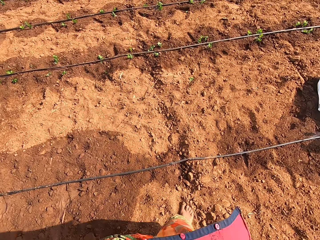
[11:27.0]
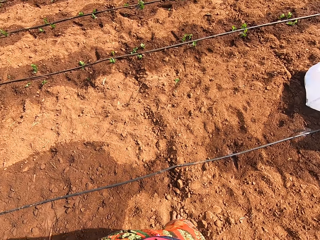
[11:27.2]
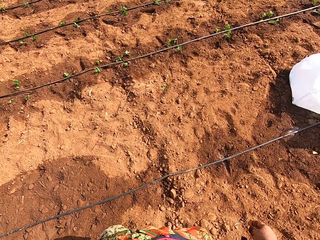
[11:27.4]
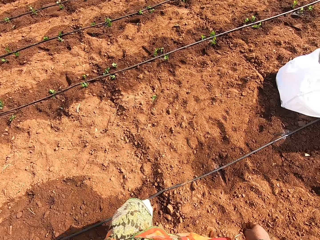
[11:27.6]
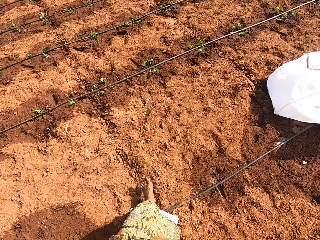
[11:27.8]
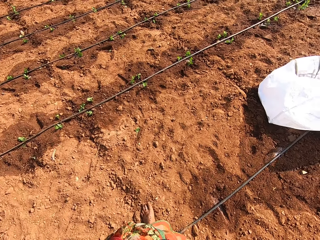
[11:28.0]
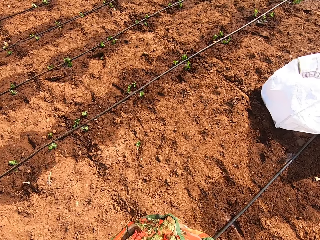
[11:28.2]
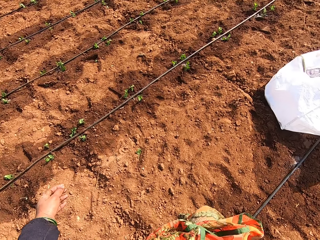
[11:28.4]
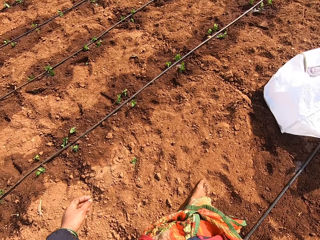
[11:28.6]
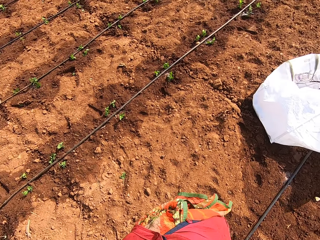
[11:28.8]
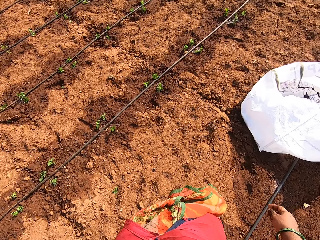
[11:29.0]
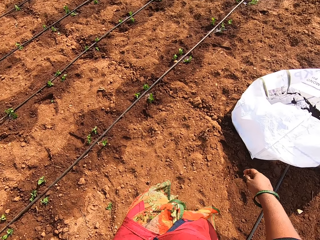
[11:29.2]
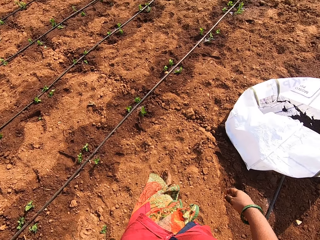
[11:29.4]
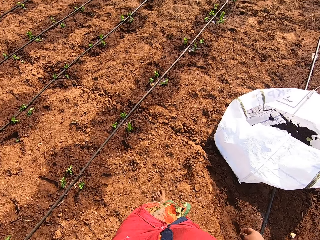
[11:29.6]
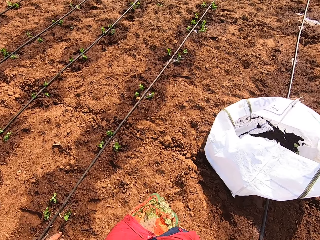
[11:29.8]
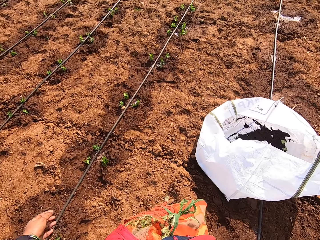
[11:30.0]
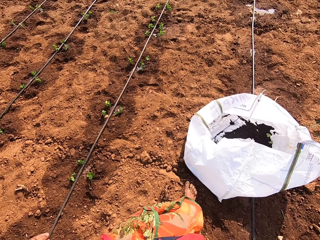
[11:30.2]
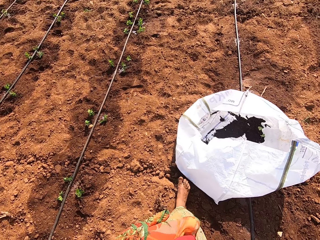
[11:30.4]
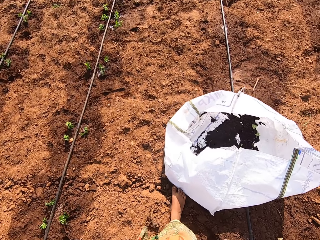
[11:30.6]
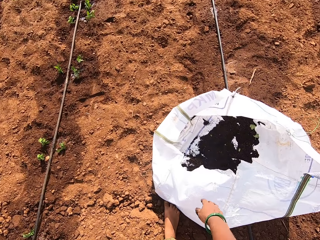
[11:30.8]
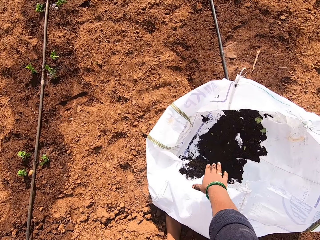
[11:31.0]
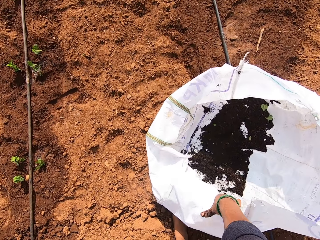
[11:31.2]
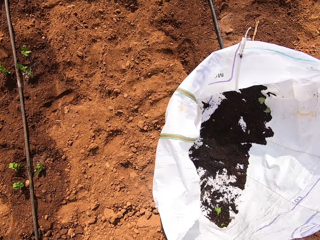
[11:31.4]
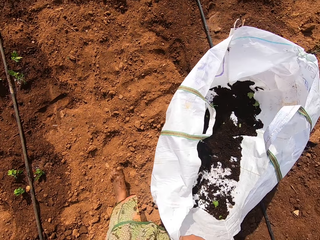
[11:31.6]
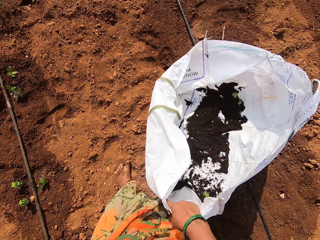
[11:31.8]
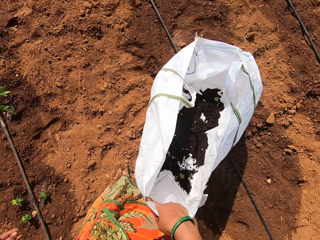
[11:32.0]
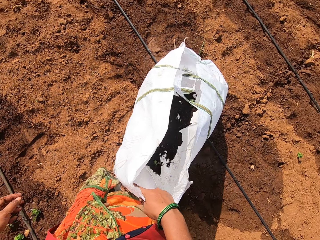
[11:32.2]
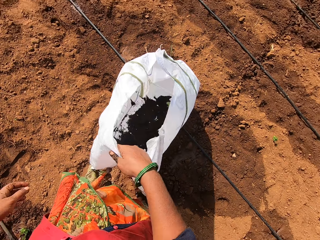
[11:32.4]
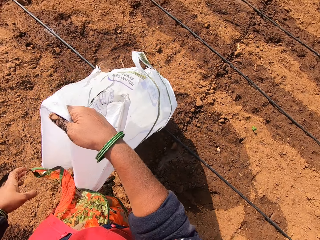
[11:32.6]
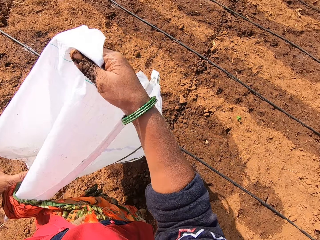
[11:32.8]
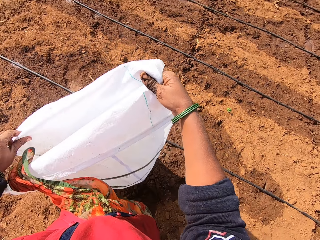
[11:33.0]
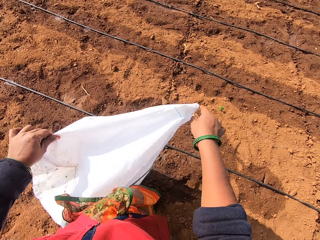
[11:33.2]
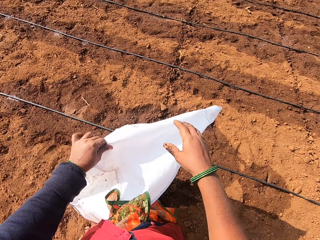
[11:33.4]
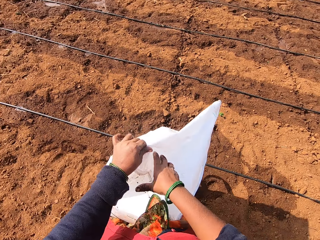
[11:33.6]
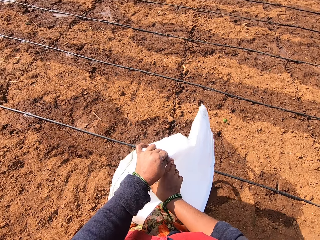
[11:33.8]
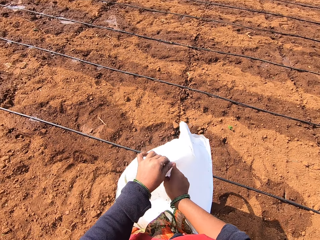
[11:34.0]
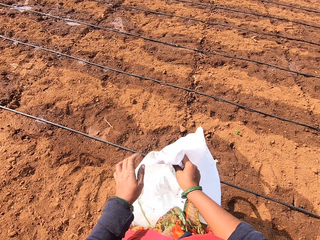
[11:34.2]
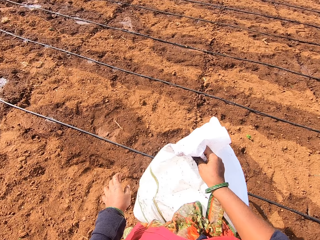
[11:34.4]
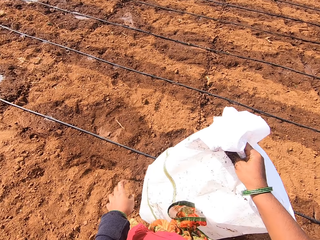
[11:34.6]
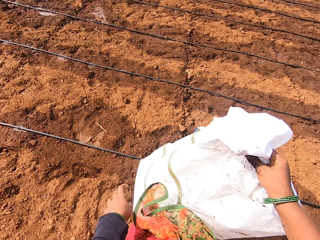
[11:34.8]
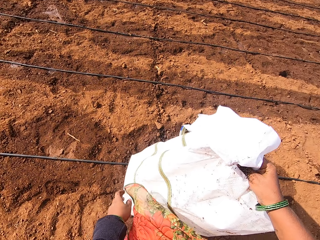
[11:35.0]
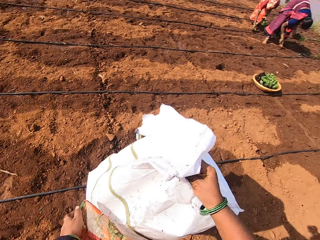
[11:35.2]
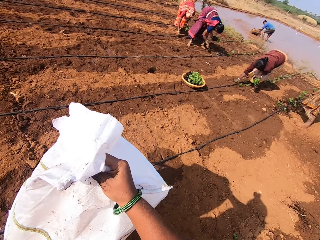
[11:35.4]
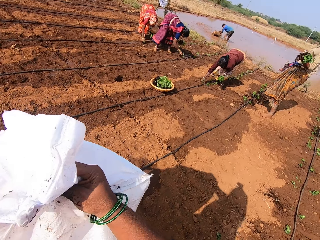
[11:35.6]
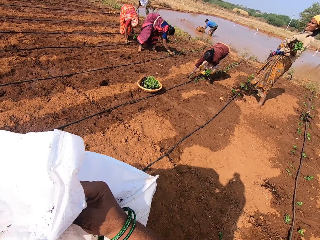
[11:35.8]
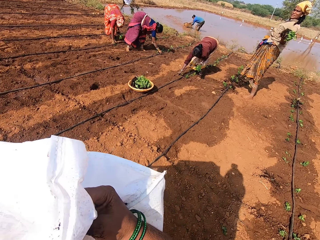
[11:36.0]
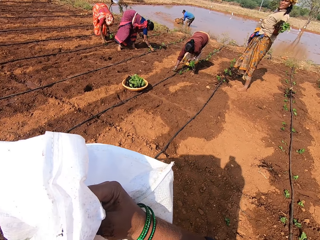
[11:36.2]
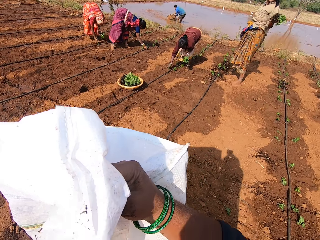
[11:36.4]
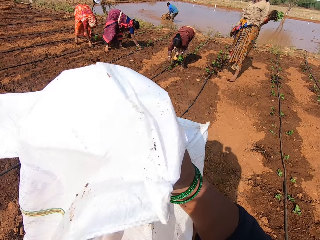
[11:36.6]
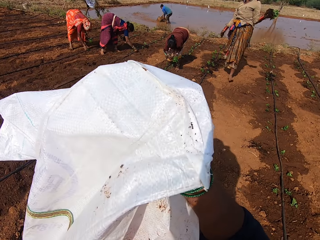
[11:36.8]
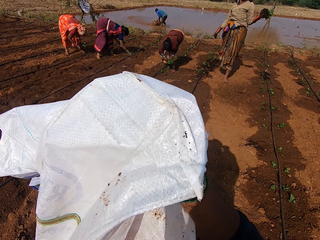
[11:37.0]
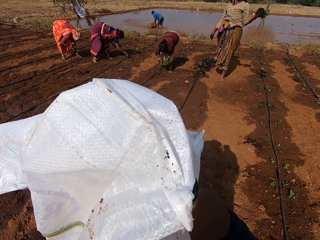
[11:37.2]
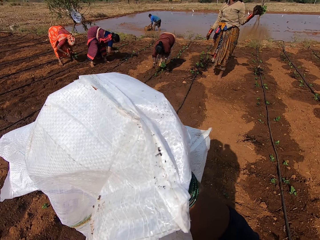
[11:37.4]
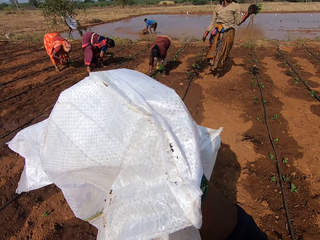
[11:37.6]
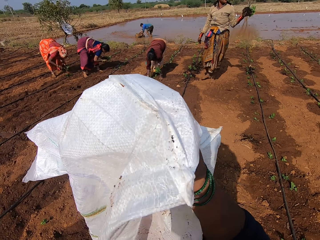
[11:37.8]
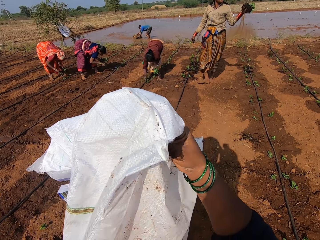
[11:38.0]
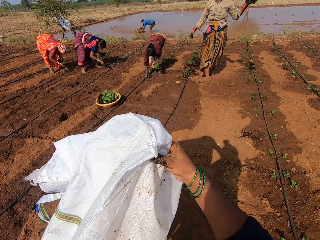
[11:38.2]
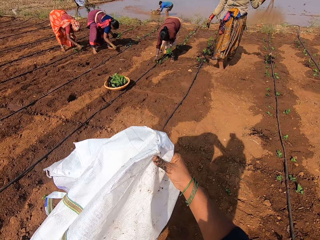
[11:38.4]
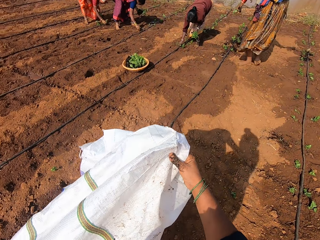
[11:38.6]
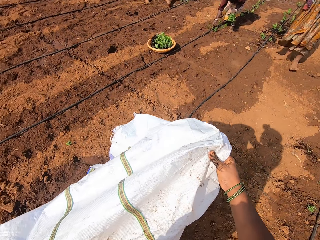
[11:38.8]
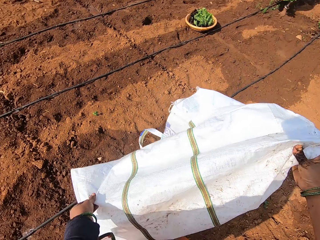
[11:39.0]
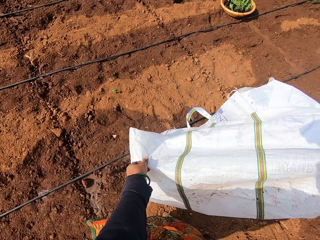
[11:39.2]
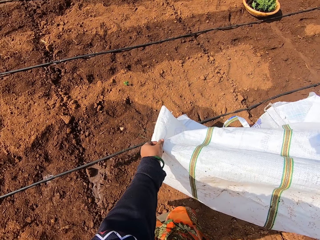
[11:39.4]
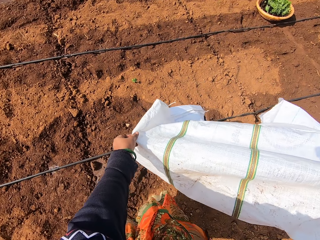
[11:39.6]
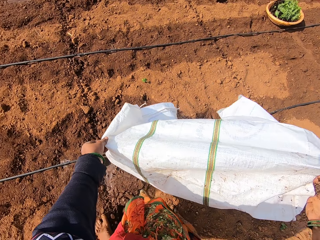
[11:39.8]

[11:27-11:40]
The camera wearer turns around and walks around. They bend, open a bag, and pick up the sack bag. They pour sand from the sack bag. They look around.

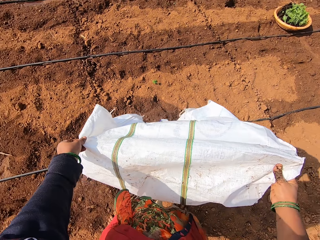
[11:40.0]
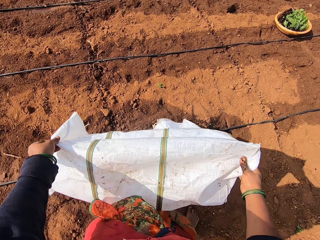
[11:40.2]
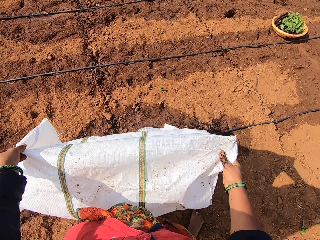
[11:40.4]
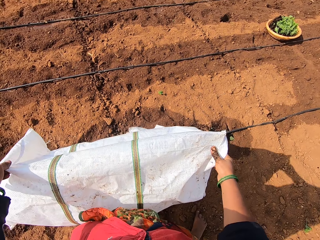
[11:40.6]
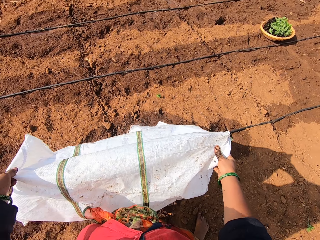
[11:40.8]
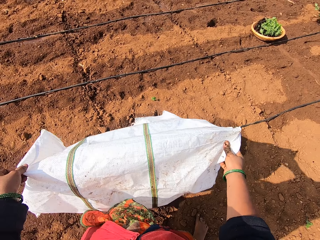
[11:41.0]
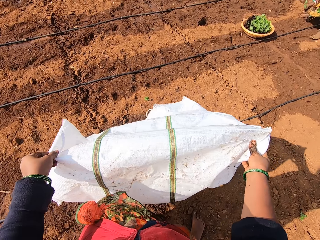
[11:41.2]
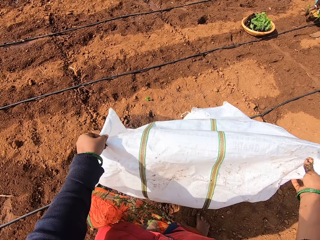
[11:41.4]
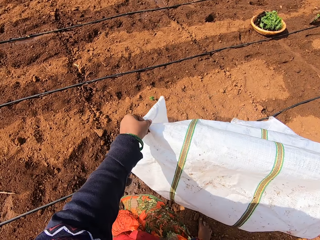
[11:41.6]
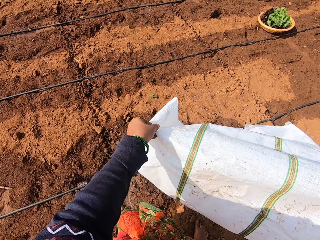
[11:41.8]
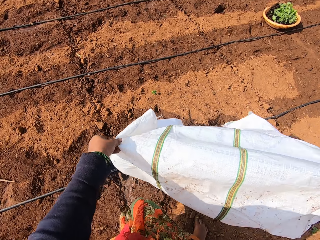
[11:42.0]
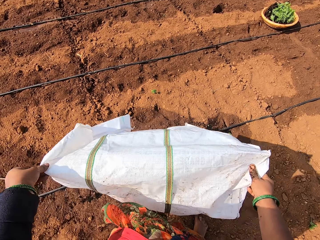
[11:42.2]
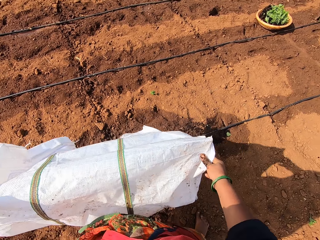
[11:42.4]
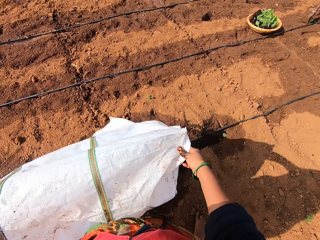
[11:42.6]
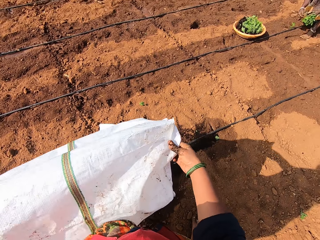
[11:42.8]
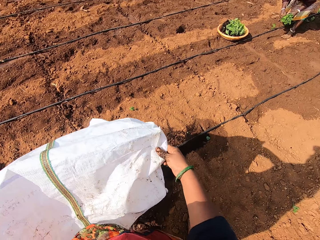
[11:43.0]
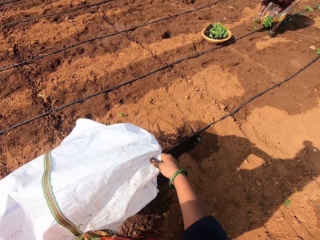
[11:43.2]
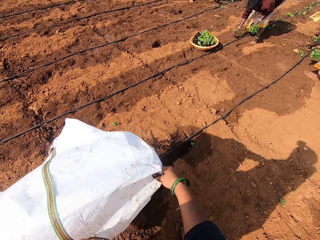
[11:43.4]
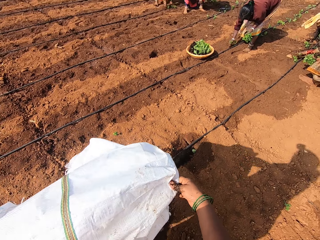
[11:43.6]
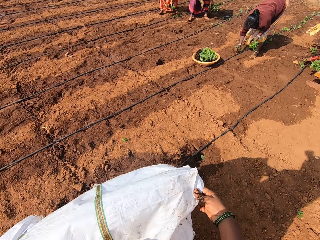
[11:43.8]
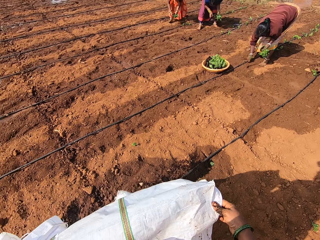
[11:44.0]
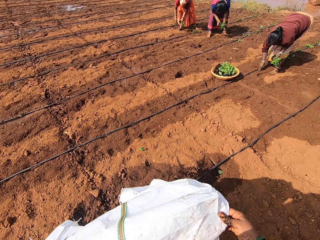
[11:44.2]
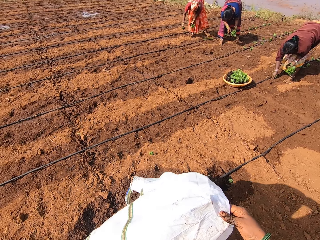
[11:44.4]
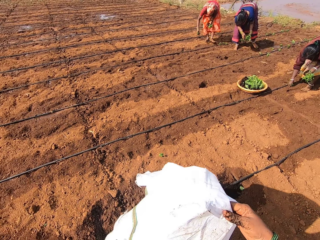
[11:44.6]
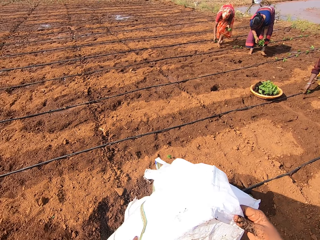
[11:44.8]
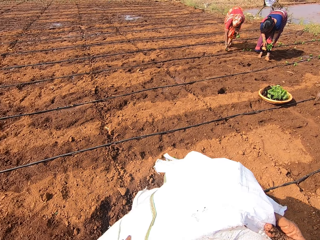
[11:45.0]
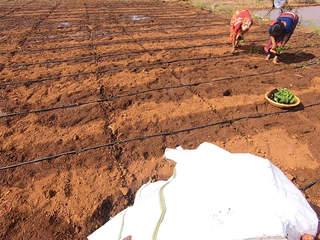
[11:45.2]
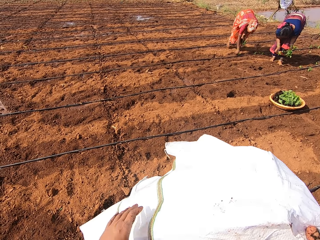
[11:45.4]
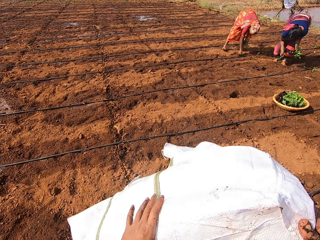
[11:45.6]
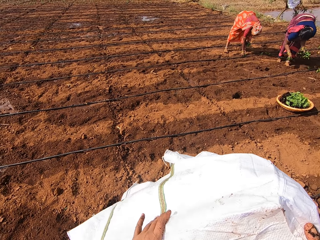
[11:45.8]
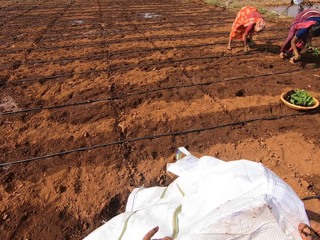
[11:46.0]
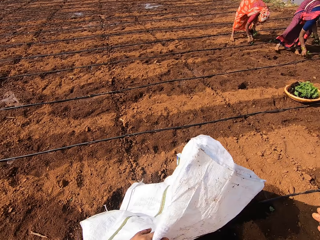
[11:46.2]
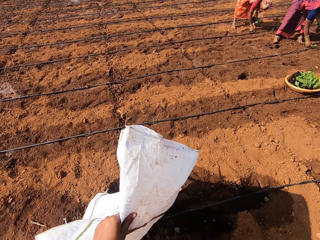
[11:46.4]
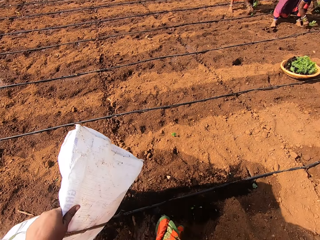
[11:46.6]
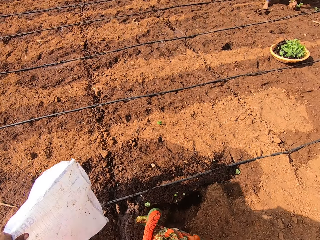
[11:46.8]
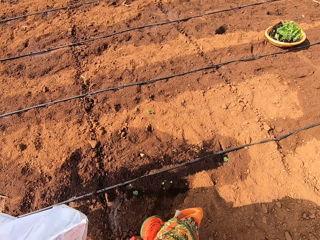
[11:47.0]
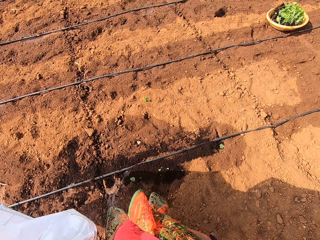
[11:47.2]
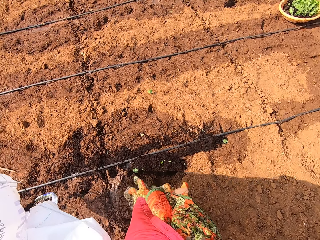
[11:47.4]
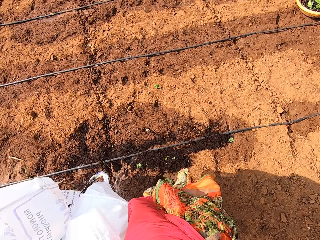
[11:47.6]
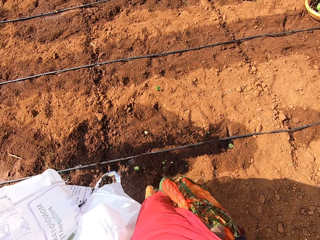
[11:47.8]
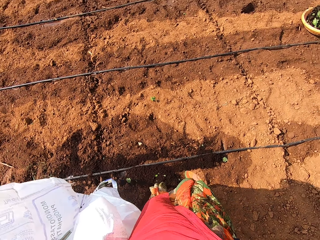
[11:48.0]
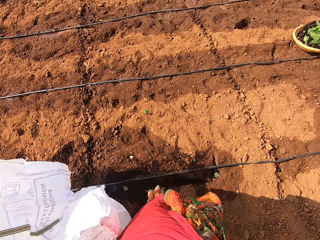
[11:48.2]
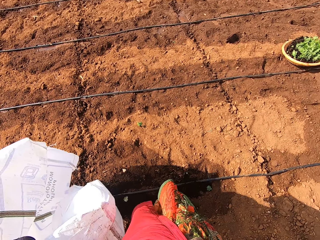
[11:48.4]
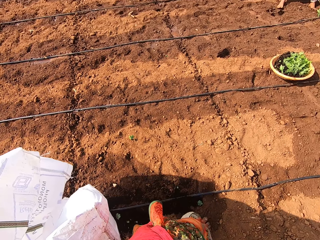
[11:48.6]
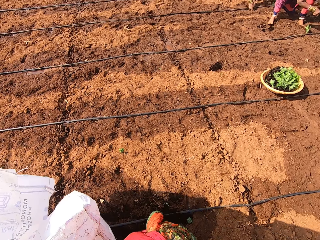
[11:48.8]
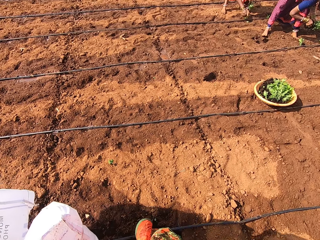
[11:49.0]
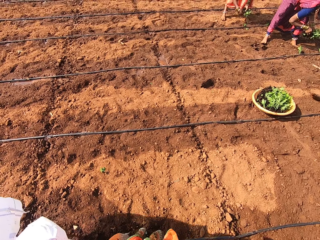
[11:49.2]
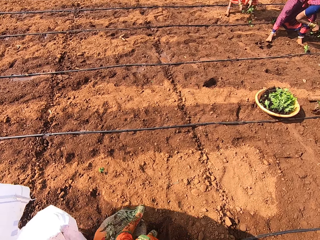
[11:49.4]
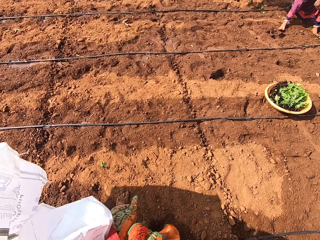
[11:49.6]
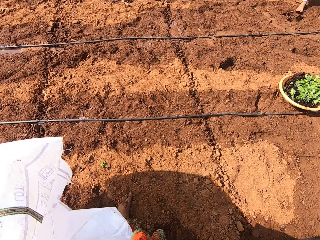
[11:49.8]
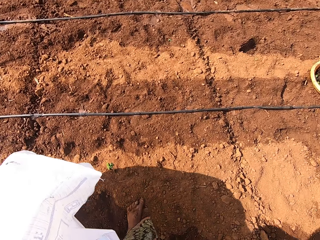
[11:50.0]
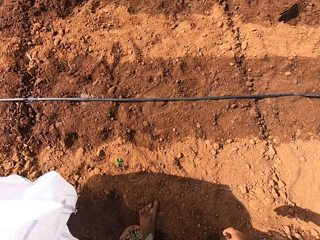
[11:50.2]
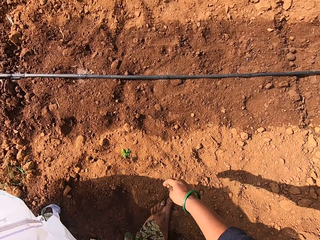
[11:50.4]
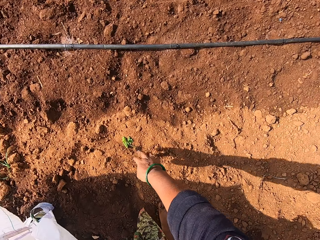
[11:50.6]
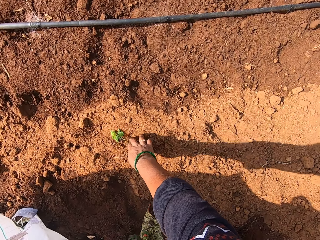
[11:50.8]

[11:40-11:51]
The camera wearer pours out soil in the bag and walks around.
